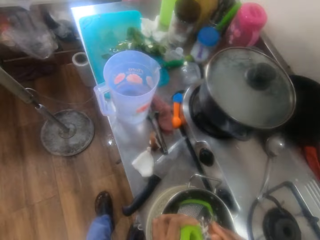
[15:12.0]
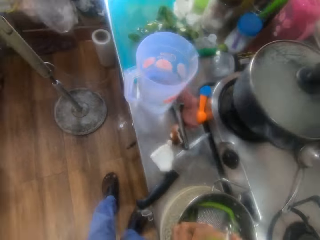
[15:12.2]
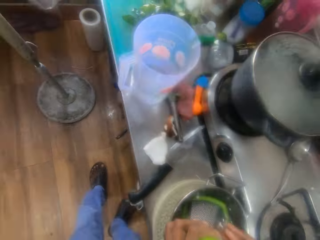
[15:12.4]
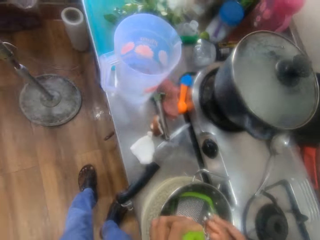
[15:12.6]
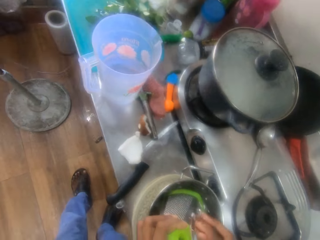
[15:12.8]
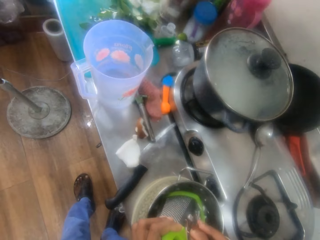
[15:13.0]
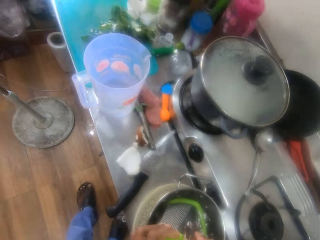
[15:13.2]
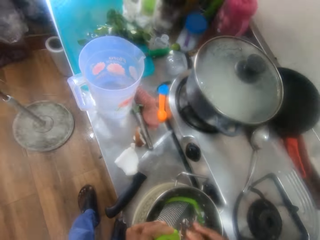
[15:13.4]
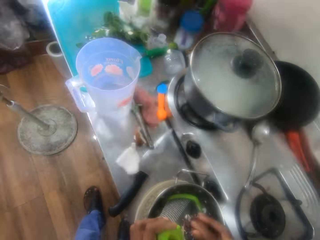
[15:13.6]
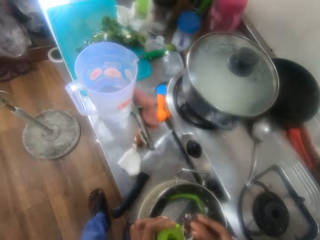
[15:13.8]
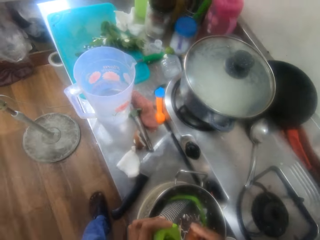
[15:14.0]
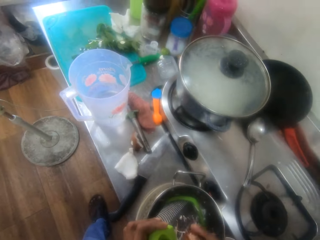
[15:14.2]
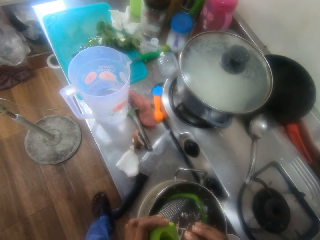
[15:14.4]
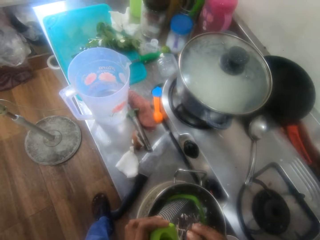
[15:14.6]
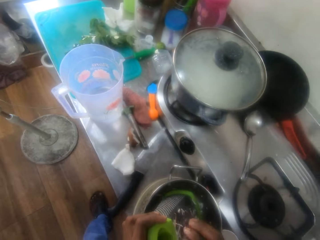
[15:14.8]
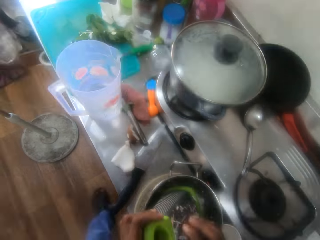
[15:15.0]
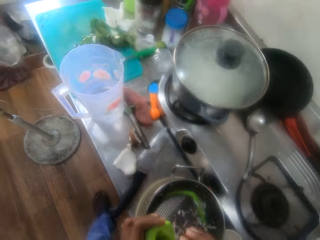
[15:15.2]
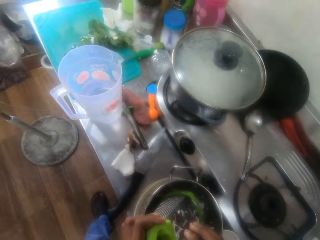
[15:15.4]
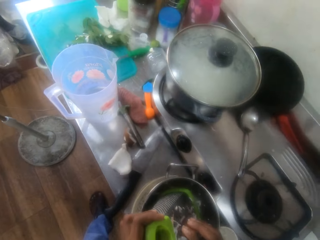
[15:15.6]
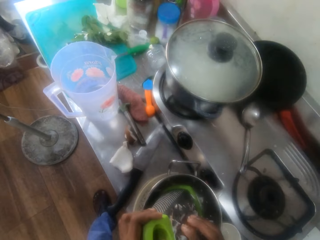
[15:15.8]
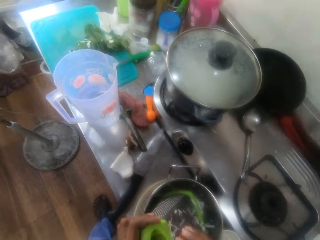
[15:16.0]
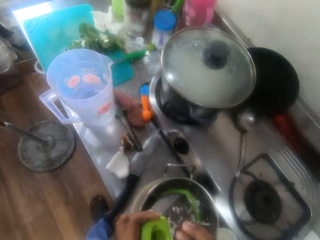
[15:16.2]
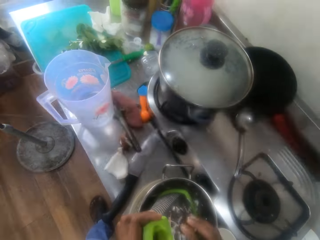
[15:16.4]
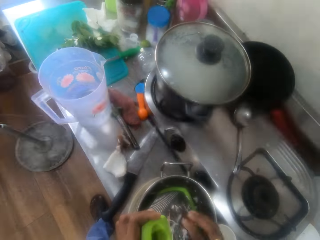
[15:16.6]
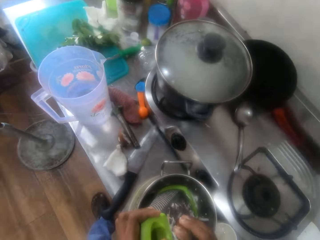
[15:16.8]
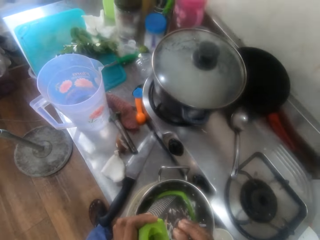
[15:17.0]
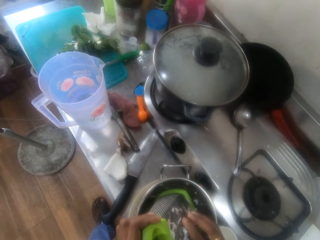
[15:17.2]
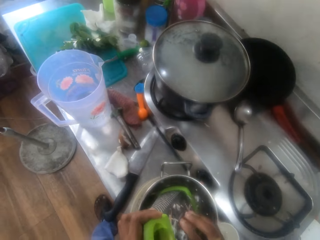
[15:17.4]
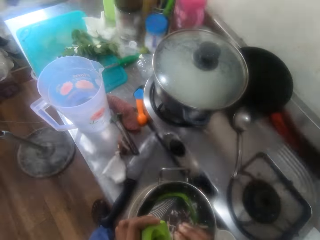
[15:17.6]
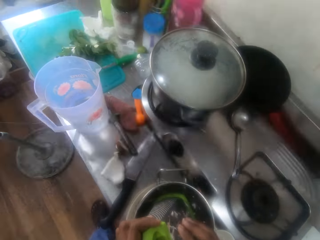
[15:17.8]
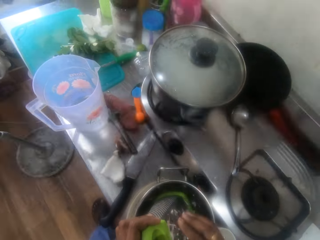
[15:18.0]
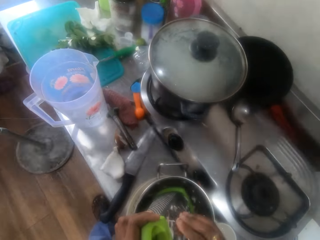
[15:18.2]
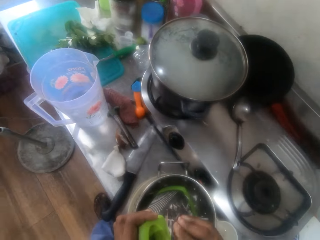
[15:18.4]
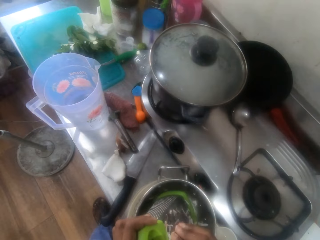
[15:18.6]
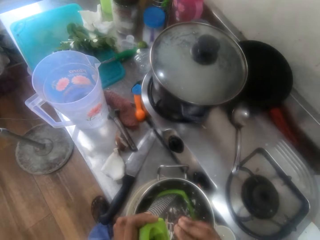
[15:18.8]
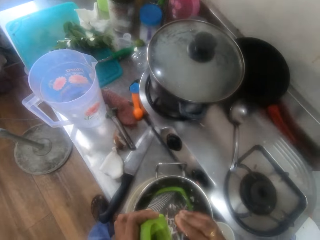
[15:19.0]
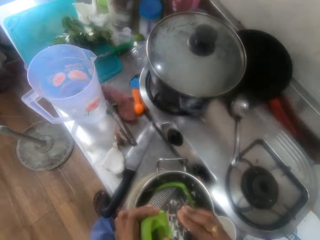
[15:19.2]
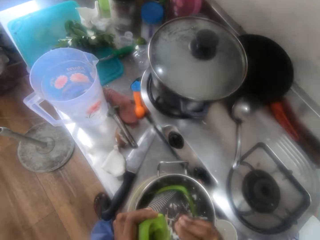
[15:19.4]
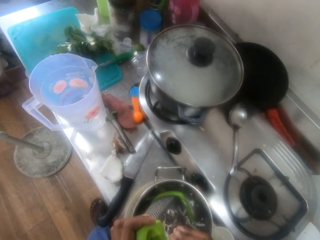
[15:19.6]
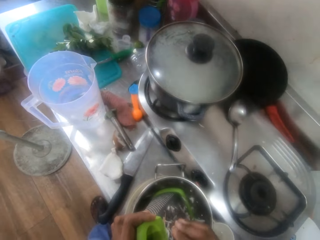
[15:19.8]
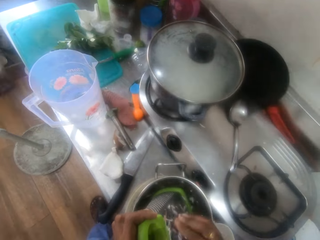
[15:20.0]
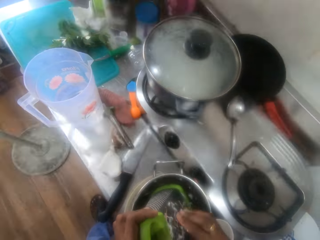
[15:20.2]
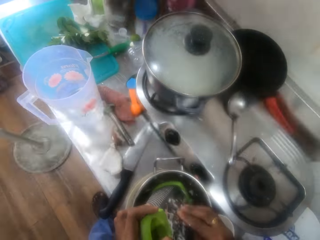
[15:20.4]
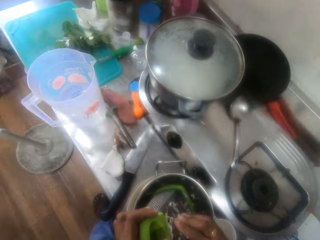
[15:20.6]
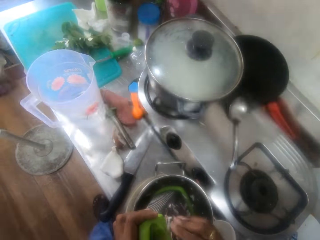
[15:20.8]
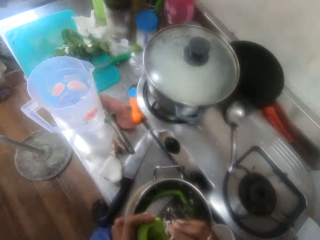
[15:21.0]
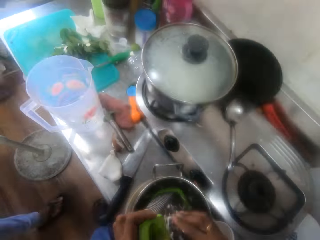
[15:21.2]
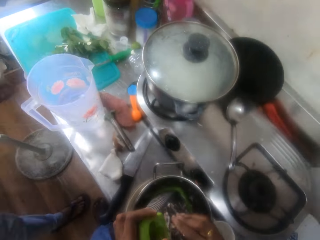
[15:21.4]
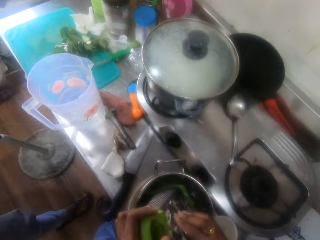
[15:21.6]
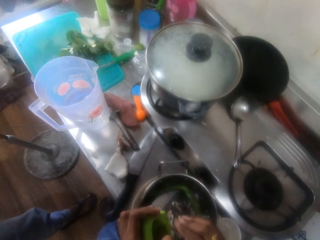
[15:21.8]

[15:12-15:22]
The camera wearer converses in the kitchen. They grate coconut in a bowl in the kitchen.

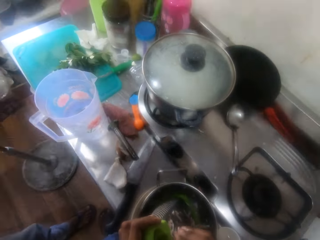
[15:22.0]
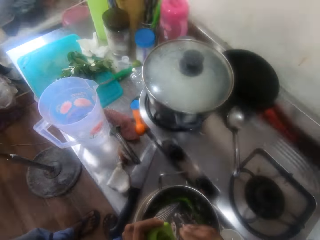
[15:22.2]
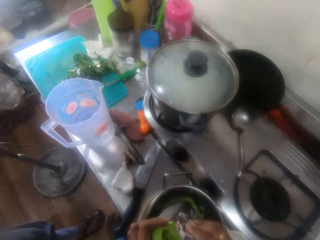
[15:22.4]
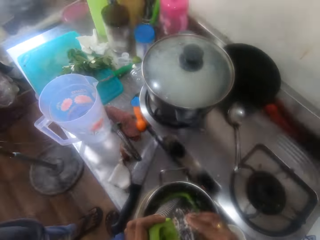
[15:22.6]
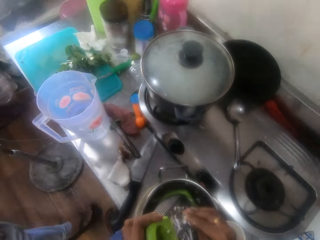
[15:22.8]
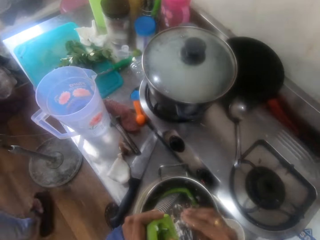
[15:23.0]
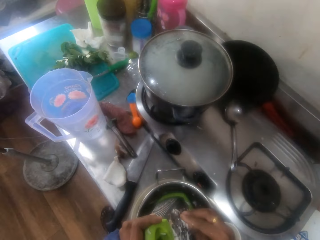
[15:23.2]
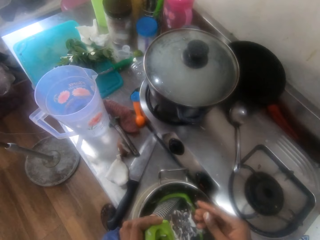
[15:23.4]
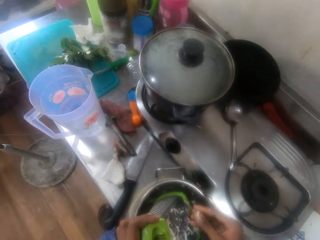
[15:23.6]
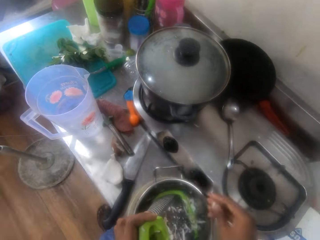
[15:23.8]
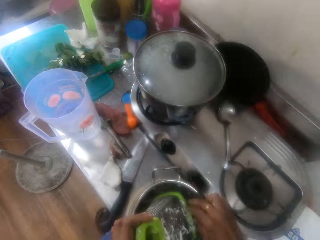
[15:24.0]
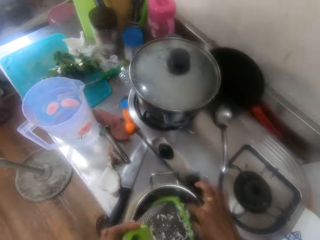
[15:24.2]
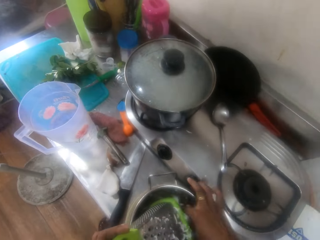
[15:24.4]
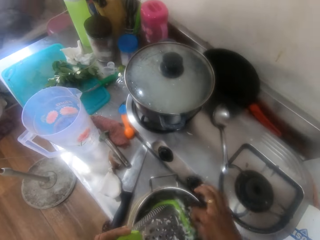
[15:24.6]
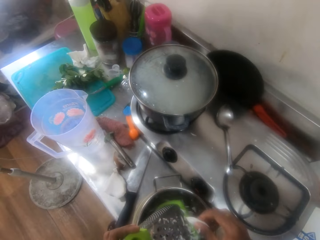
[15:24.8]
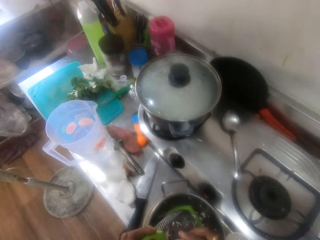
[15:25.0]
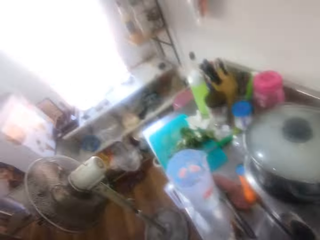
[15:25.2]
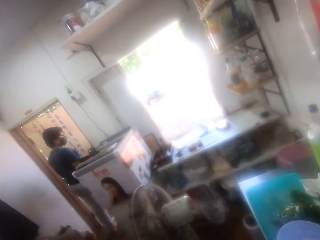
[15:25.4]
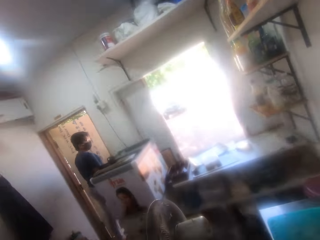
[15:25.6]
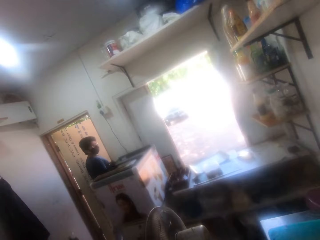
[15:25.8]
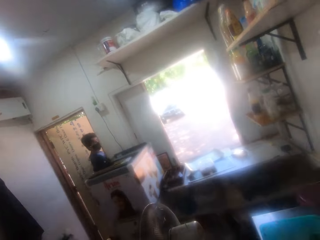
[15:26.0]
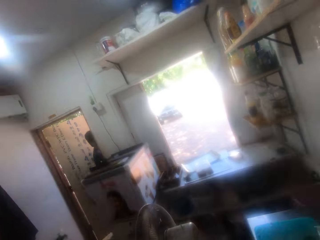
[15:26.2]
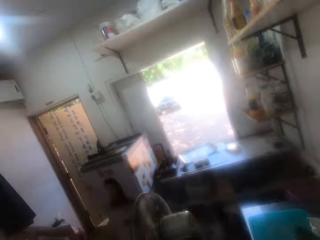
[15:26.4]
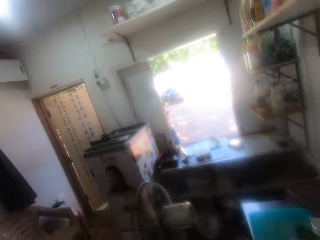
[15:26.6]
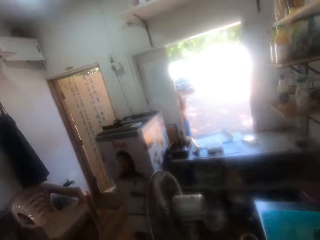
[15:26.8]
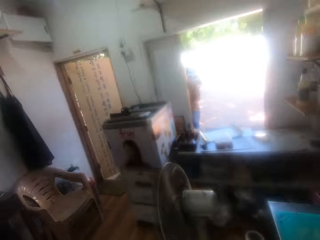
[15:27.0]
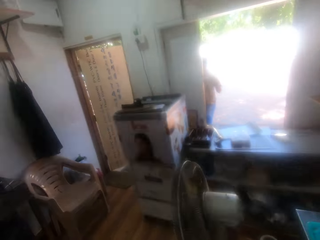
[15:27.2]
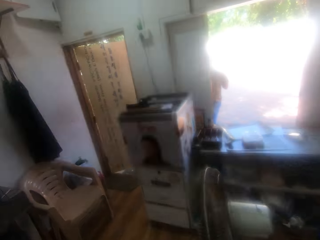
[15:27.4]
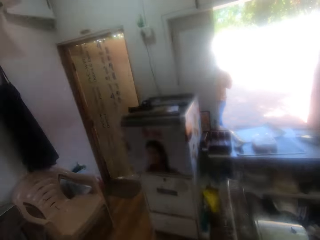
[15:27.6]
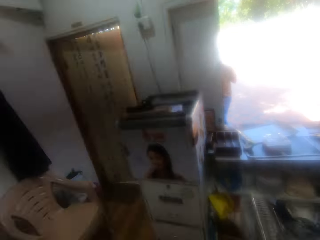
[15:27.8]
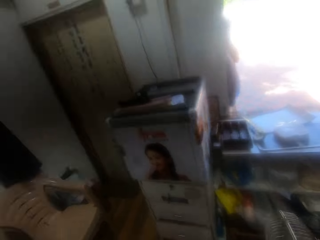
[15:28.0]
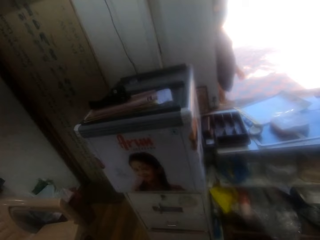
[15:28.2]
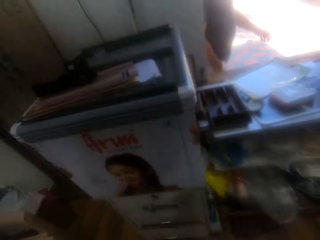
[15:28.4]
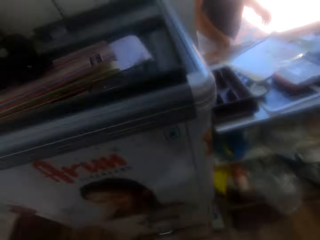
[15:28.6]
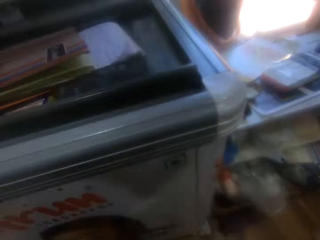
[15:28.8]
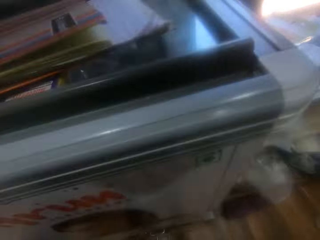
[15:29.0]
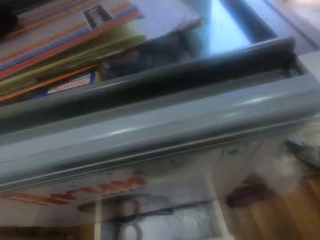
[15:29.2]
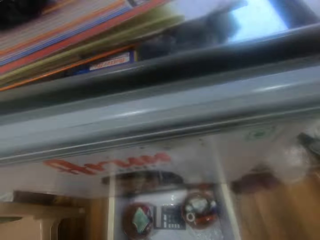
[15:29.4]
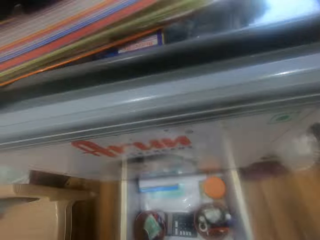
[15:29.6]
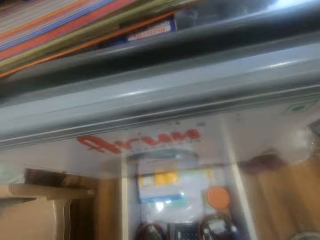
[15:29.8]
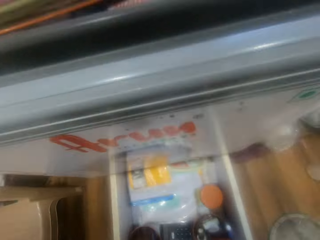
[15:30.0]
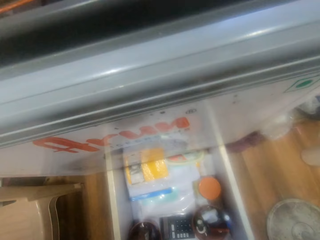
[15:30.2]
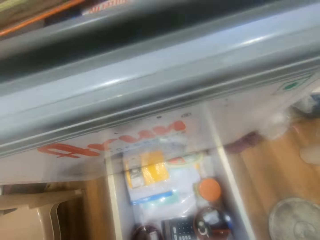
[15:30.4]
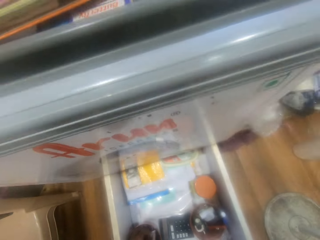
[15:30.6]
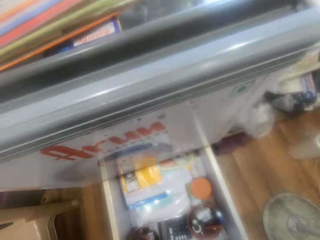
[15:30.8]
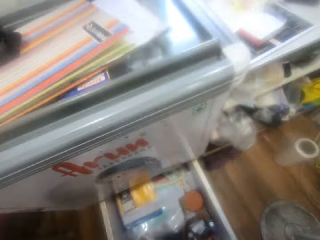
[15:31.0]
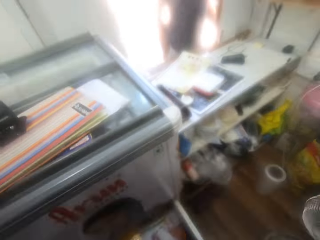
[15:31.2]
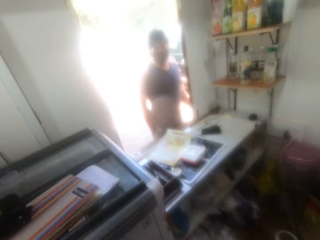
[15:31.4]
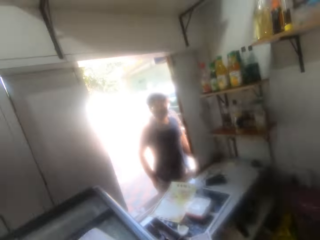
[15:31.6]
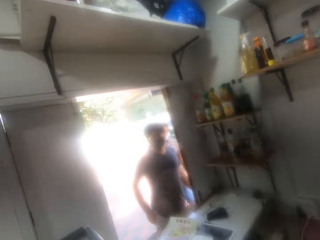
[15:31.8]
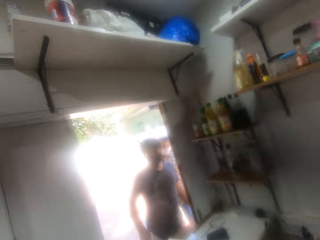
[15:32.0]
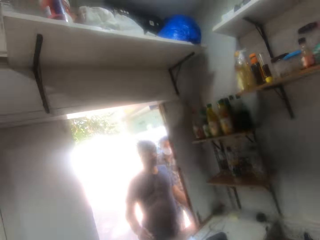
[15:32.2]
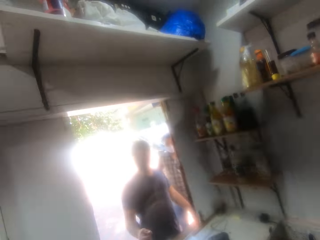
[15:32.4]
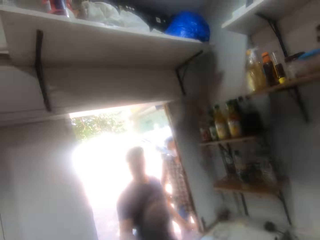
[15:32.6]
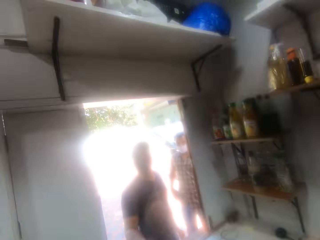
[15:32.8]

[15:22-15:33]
A man walks in the kitchen. The camera wearer grates coconut in a bowl in the kitchen. They converse with the man in the kitchen. The man walks out the kitchen. The camera wearer walks towards the fridge in the kitchen. The man bangs the kitchen door. The camera wearer opens a drawer in the kitchen. The man converses with the camera wearer.
